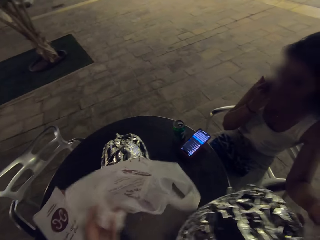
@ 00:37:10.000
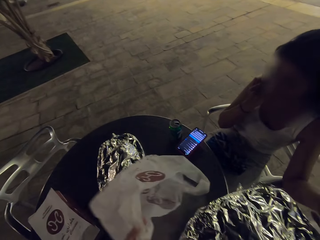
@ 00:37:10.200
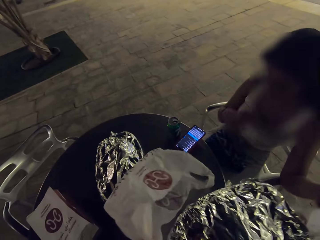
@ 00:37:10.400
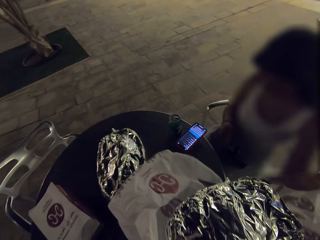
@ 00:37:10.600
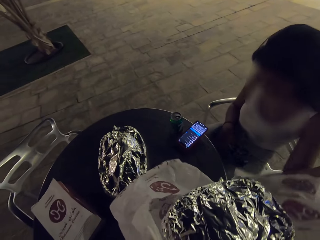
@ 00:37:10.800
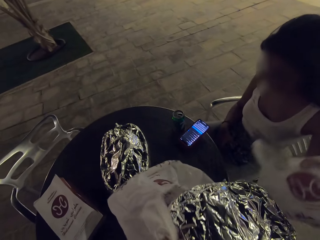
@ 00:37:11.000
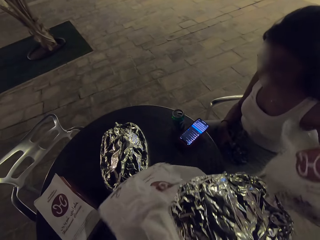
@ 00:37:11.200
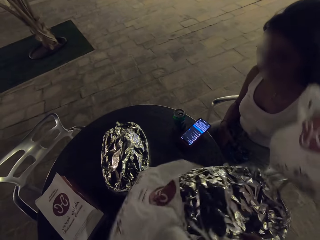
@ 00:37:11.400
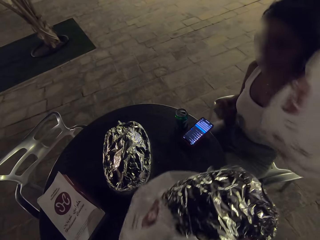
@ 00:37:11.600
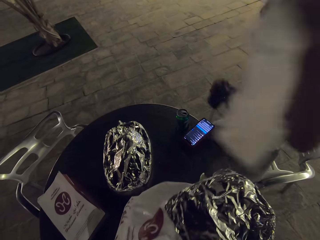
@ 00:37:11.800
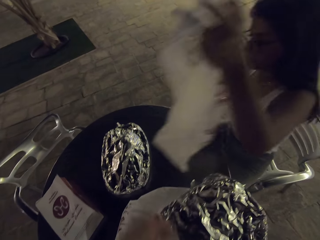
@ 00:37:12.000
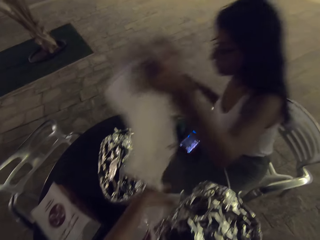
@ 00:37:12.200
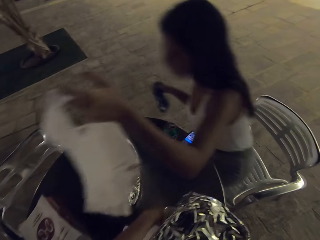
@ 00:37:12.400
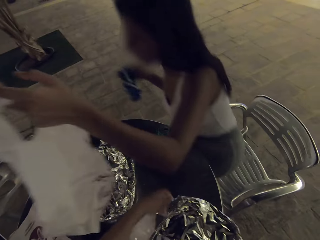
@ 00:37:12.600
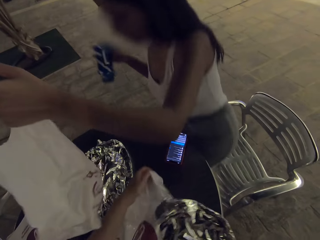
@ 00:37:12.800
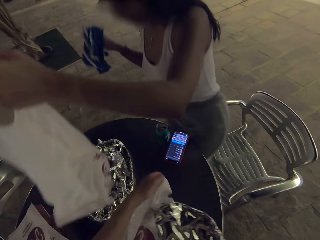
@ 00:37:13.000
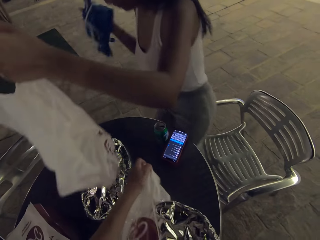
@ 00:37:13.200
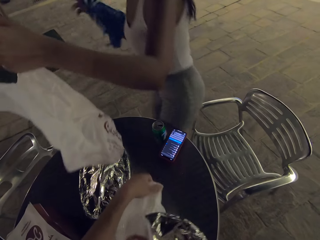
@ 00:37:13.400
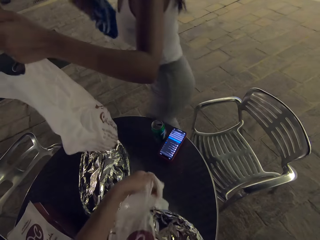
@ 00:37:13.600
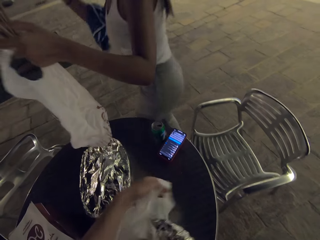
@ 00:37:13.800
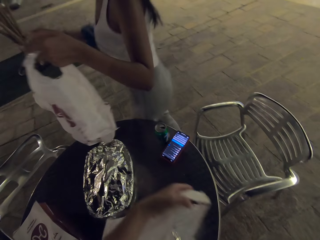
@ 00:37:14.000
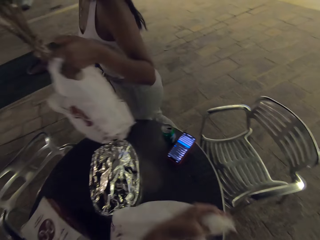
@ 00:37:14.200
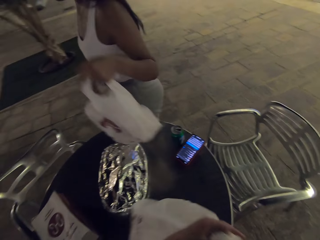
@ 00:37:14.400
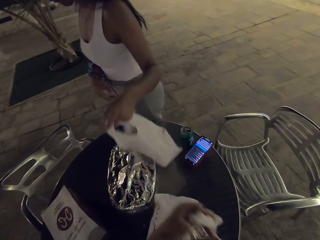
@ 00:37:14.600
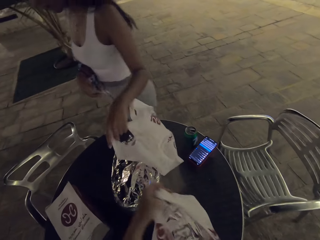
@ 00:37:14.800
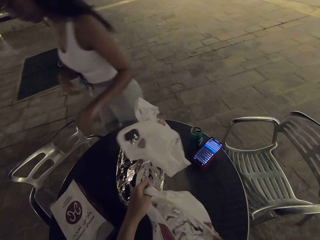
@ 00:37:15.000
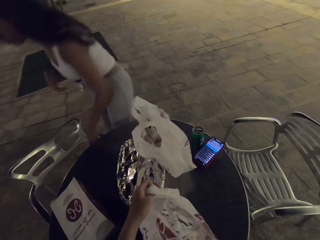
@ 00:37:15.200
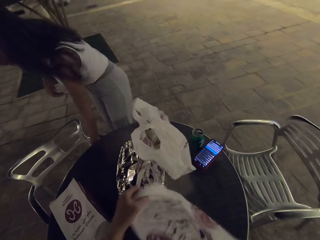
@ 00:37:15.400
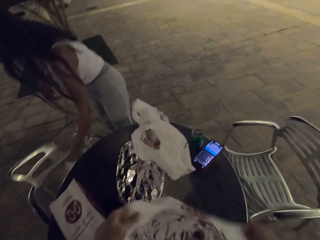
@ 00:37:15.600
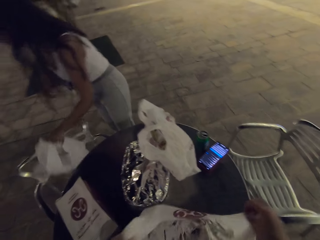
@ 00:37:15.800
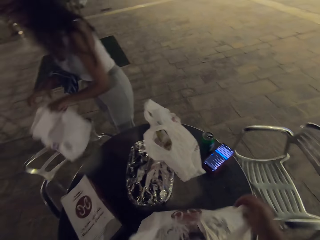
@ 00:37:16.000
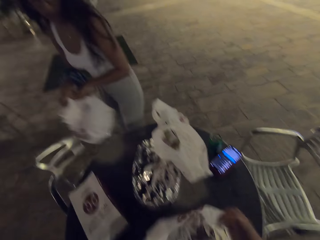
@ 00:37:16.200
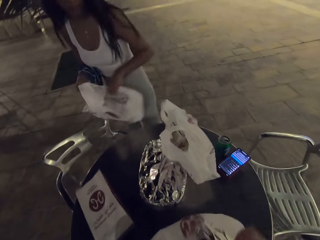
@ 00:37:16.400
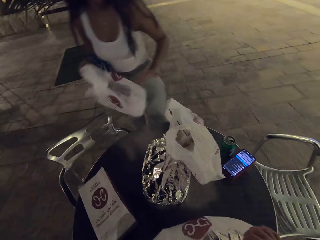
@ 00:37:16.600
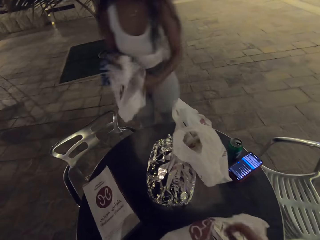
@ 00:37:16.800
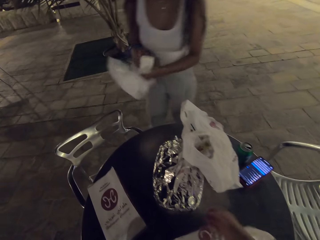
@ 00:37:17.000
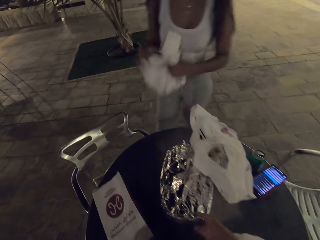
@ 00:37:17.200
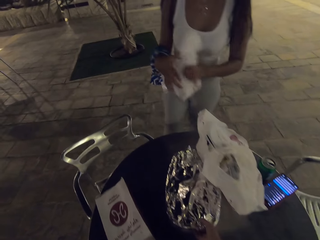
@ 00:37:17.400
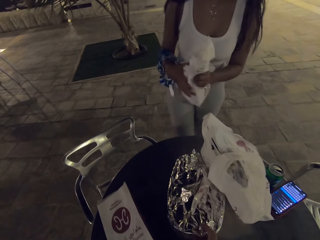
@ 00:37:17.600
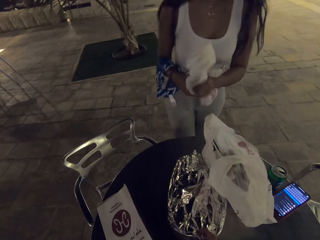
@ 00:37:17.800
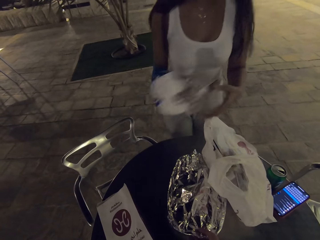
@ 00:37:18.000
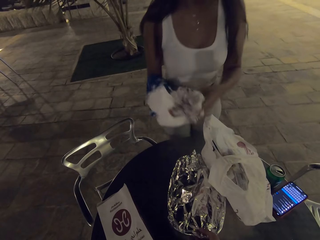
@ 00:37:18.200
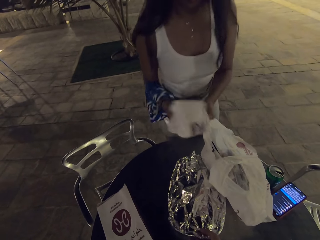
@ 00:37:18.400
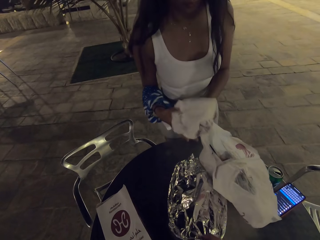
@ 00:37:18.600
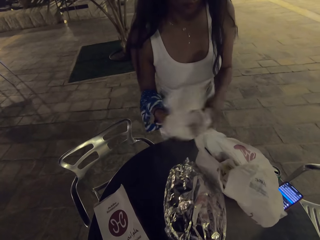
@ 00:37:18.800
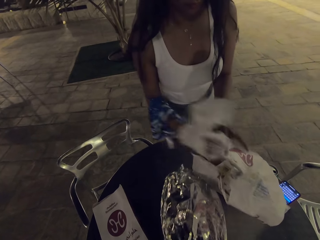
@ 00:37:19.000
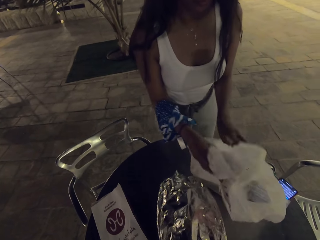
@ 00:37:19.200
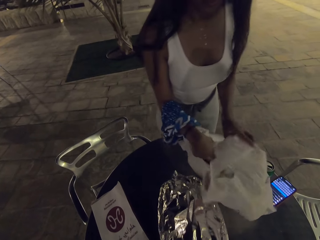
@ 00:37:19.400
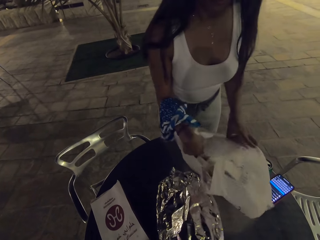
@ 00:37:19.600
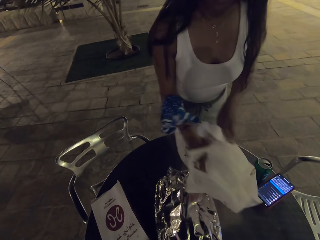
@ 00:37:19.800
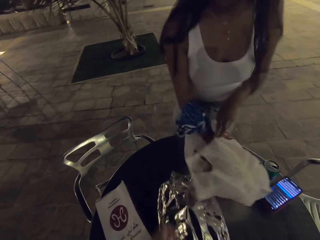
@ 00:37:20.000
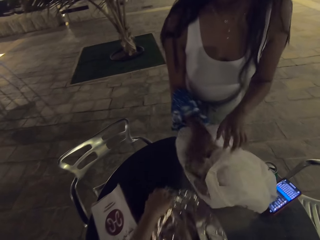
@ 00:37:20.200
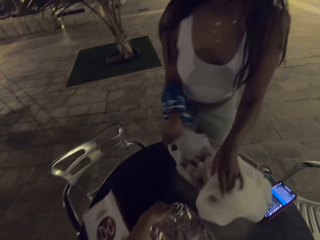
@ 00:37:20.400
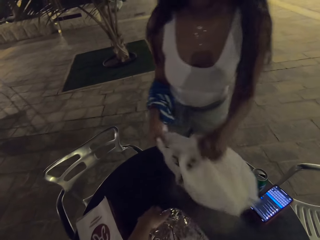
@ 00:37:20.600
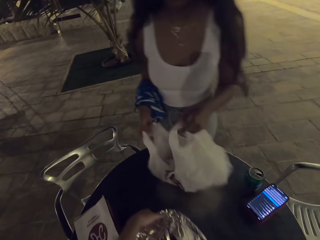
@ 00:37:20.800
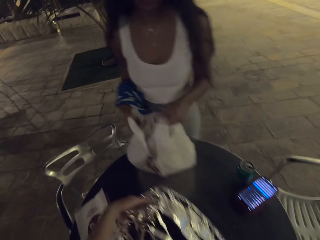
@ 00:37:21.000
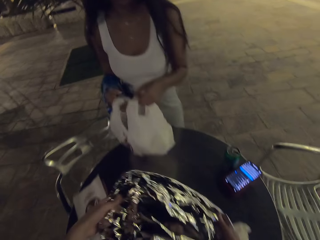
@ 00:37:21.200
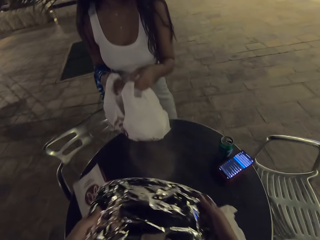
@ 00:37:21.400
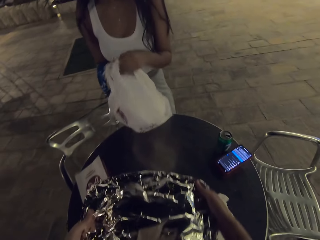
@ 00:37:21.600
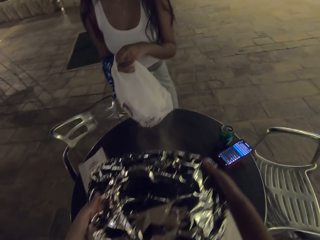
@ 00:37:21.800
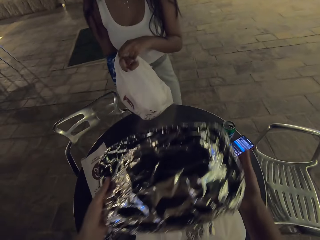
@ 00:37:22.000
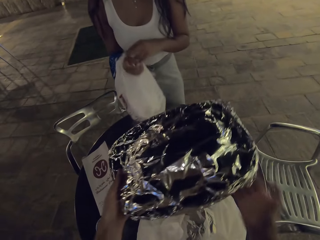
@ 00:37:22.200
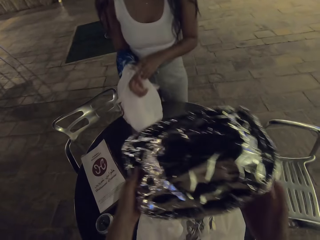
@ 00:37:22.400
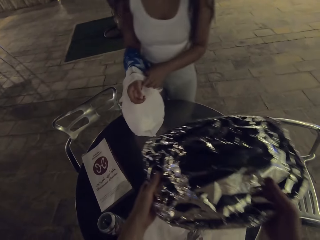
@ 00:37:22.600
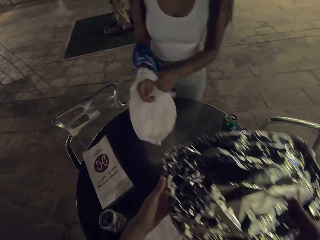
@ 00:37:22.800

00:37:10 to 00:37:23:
A woman puts her phone on the table. The woman stands up from her seat. The woman puts litter in a paper or plastic bag.

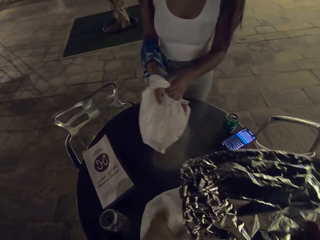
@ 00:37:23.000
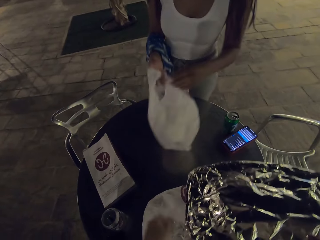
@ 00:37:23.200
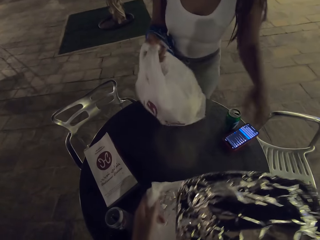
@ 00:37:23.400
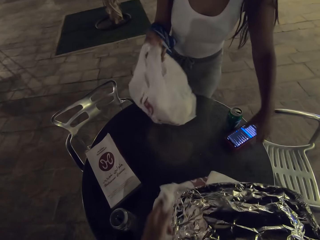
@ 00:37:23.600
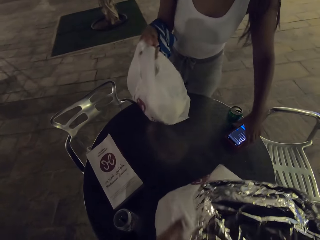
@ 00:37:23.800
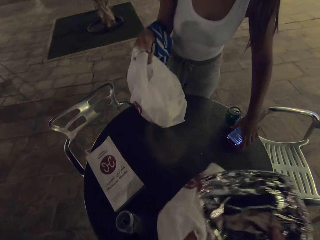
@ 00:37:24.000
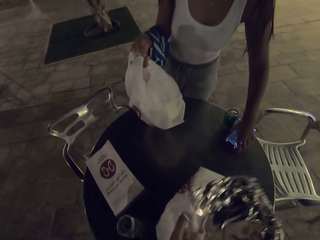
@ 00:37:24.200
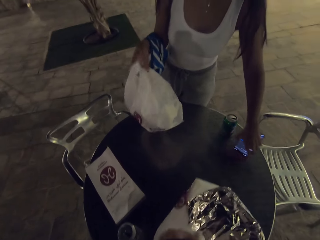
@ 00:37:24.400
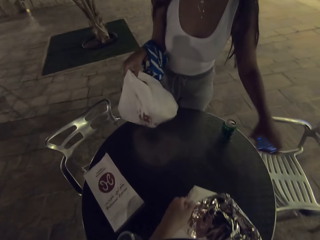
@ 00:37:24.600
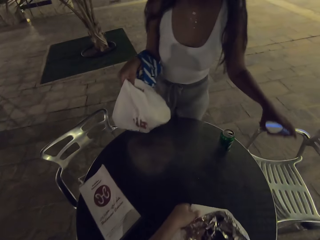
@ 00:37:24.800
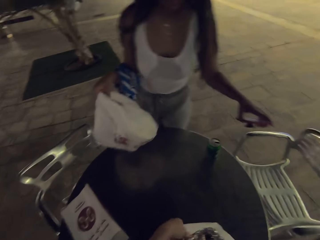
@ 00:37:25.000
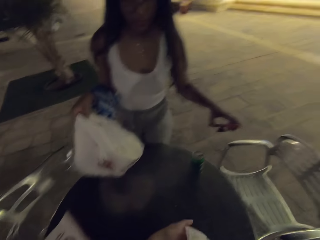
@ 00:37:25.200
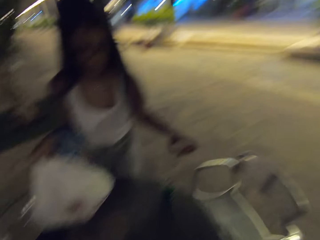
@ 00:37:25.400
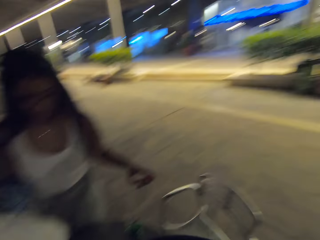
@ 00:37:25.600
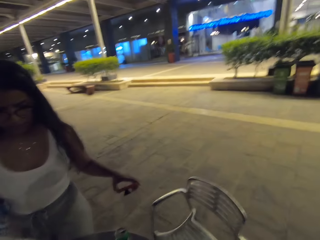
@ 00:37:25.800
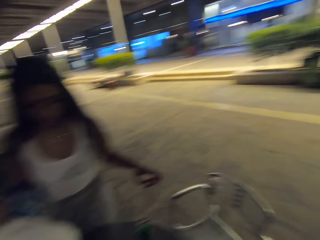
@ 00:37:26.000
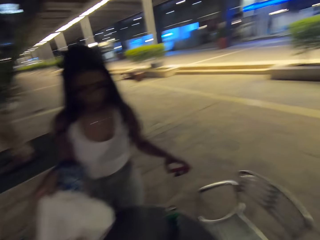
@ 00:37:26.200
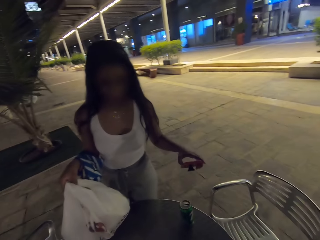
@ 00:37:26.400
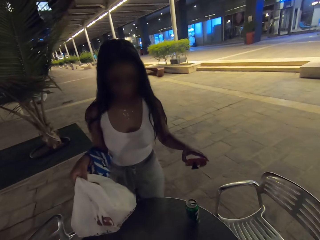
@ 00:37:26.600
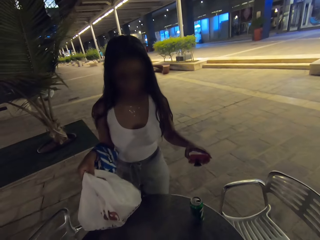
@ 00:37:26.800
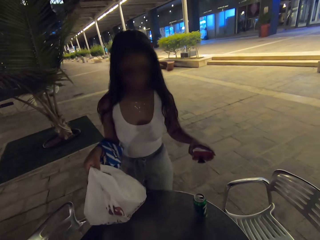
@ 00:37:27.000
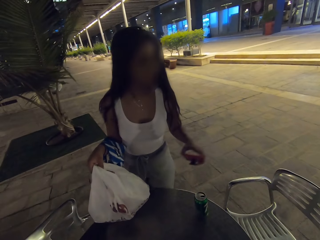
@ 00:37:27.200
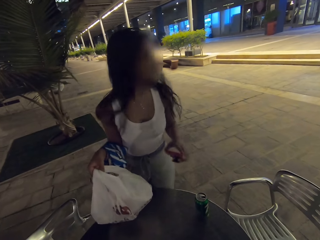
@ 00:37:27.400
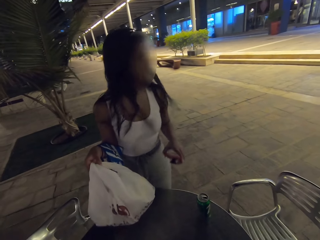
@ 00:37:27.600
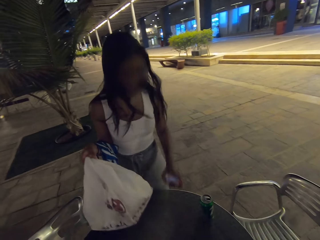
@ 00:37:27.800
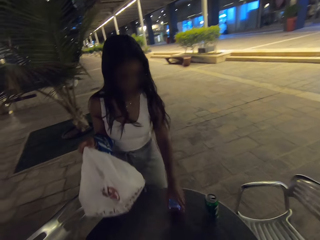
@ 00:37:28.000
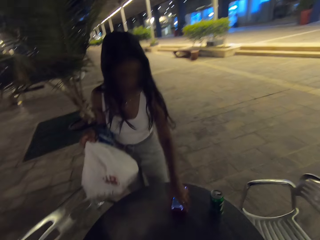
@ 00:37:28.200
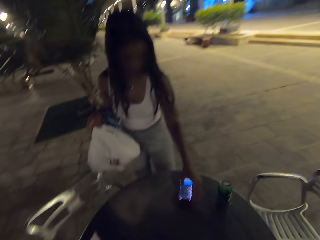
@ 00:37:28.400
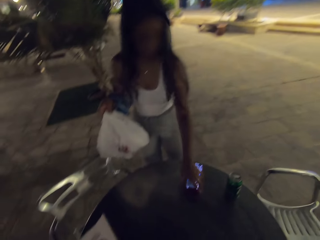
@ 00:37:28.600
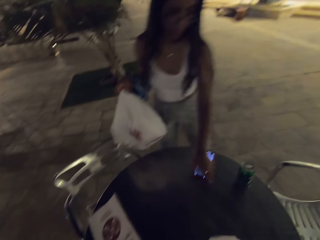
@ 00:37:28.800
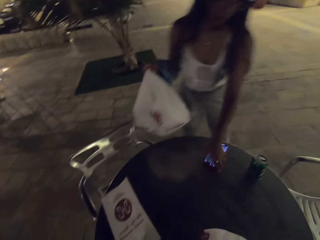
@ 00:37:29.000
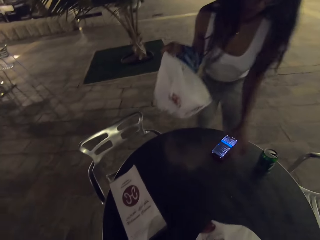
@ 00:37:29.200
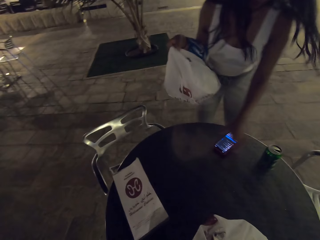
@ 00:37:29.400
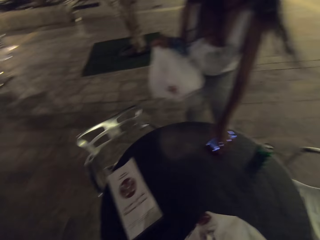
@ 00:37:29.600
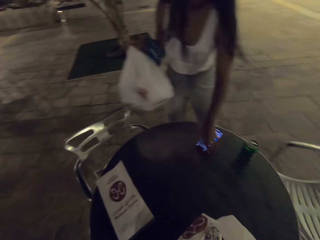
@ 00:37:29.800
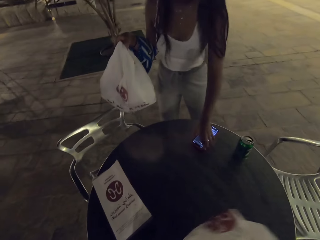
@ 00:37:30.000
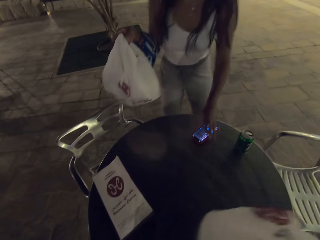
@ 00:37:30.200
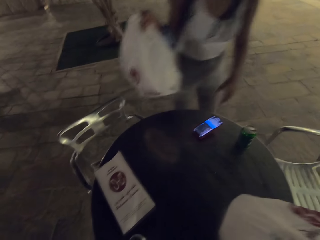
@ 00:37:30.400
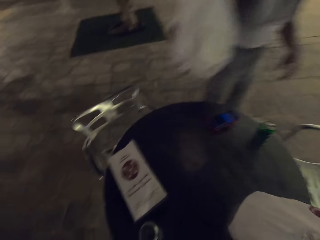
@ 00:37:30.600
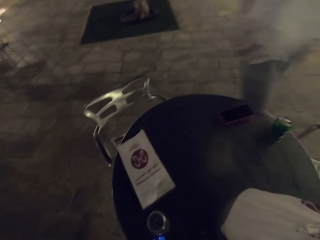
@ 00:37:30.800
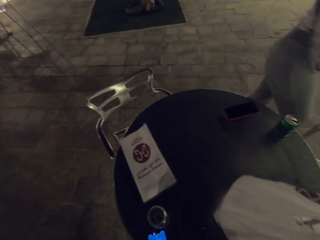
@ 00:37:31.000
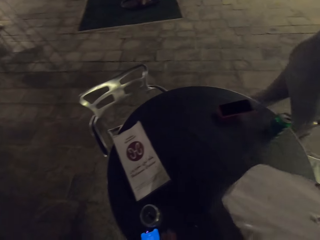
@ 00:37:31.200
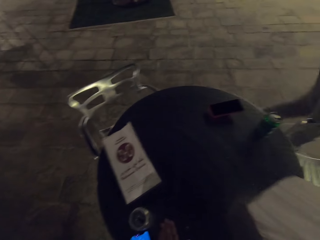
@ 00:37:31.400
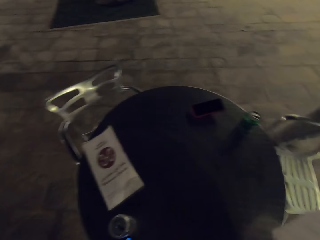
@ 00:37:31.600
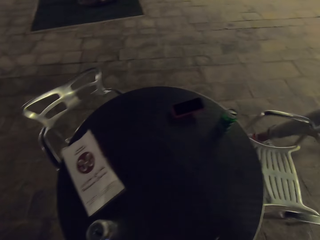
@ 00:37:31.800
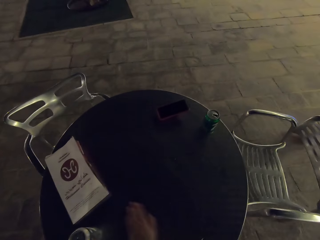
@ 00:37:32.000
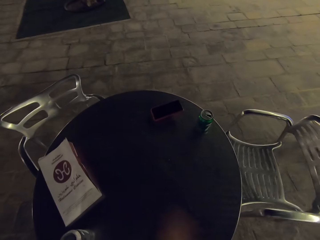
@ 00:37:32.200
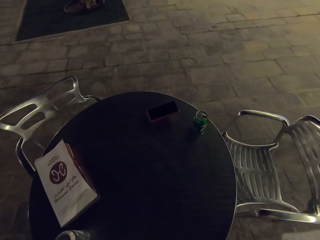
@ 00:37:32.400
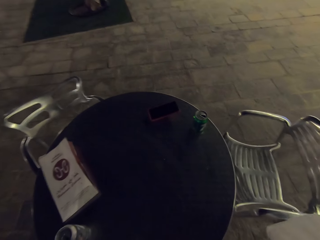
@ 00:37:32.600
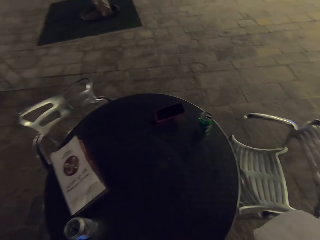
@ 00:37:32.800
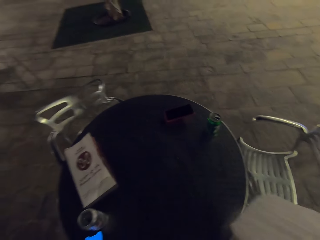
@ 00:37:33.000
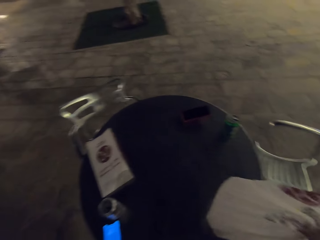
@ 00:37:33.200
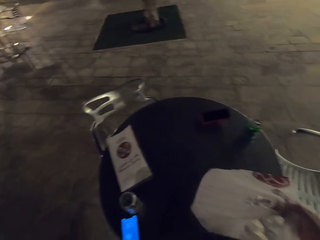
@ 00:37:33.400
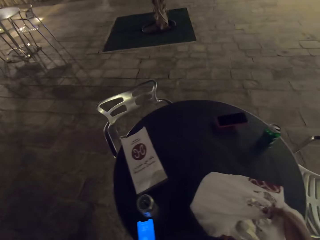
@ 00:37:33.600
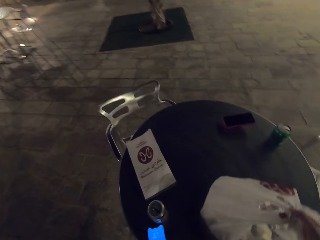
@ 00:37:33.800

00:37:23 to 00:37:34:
A woman picks up her phone. The woman turns off her phone.
